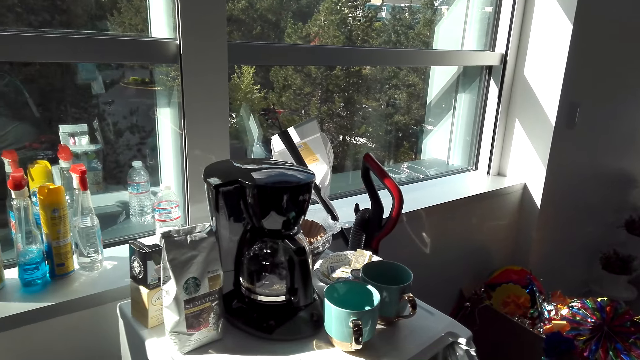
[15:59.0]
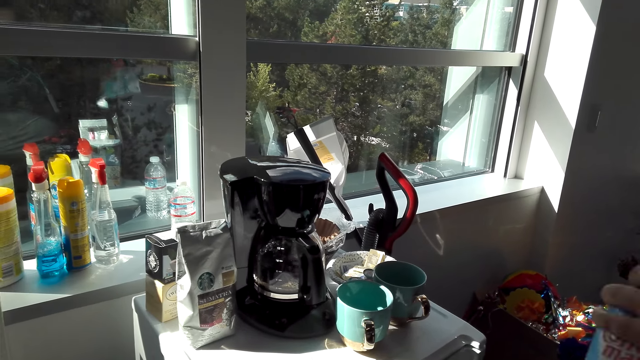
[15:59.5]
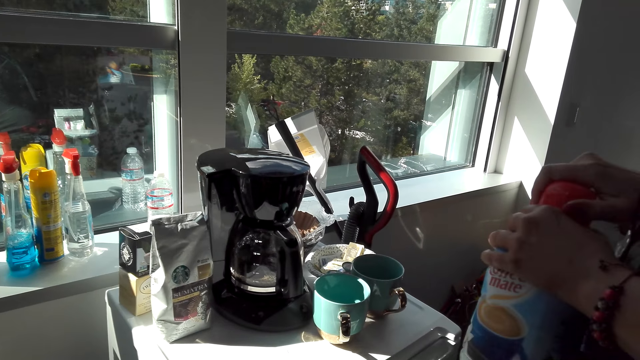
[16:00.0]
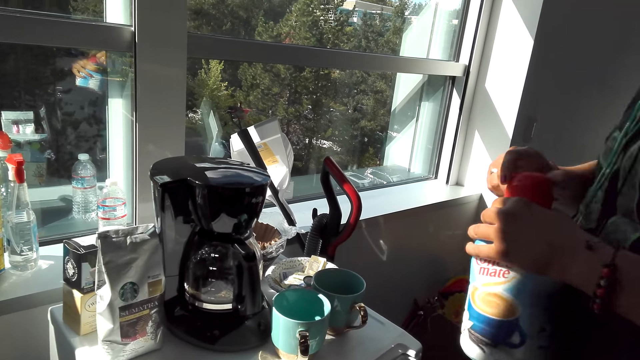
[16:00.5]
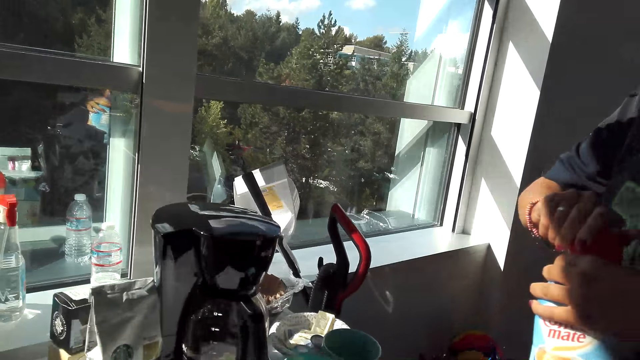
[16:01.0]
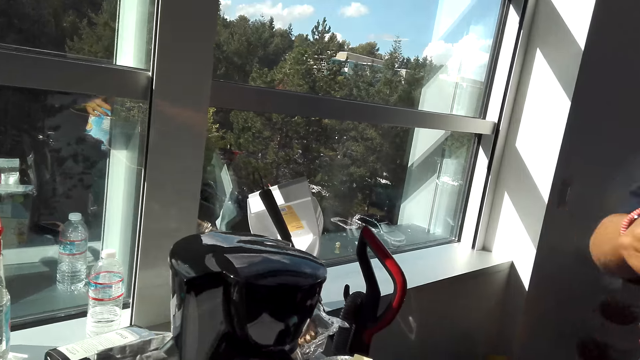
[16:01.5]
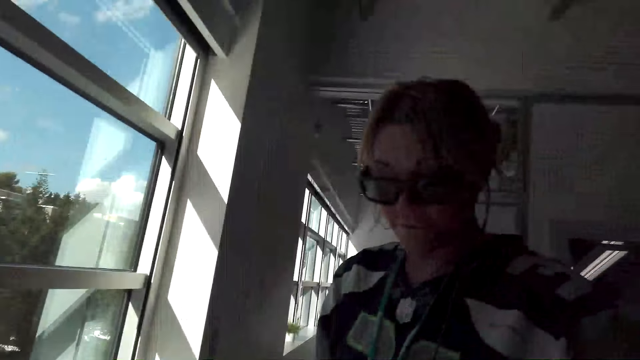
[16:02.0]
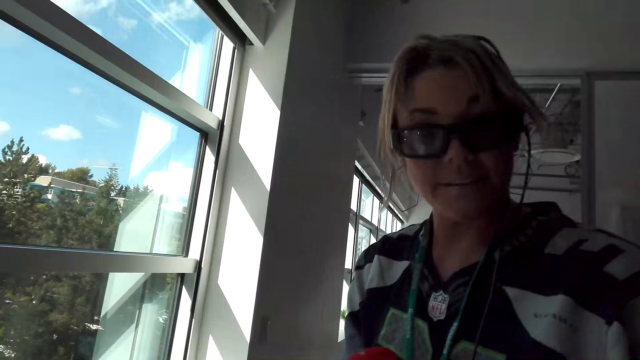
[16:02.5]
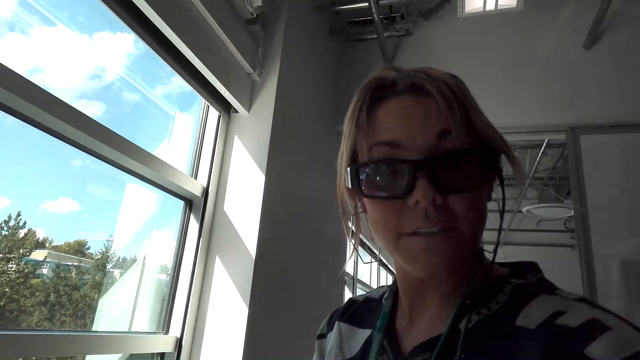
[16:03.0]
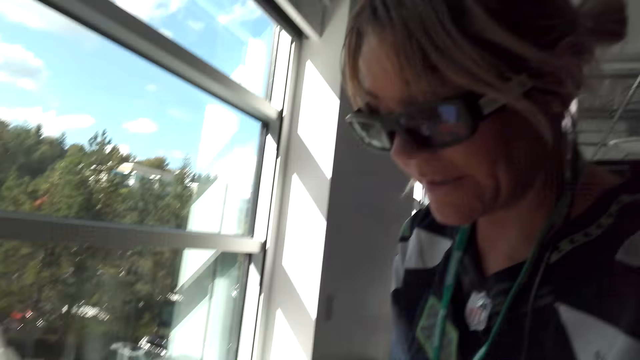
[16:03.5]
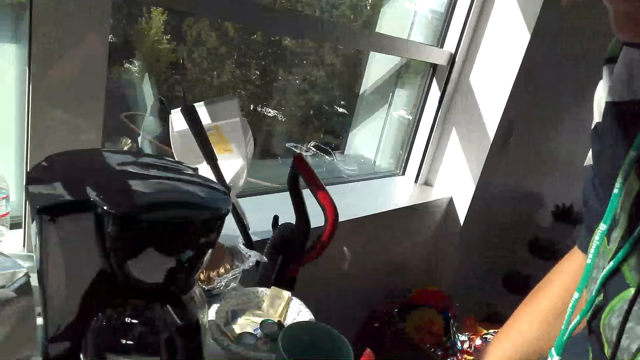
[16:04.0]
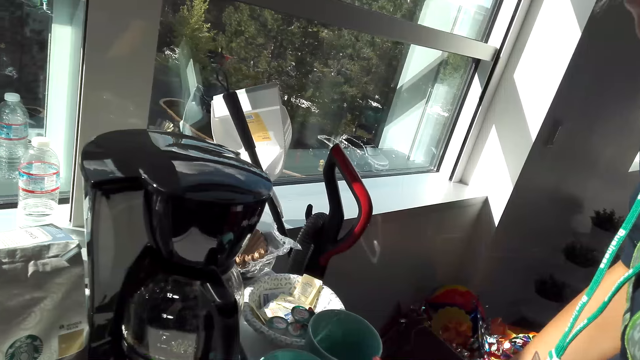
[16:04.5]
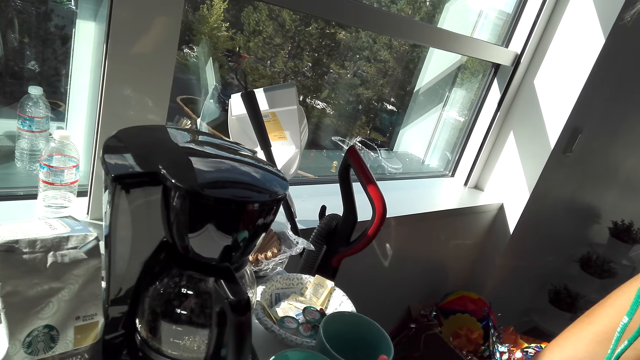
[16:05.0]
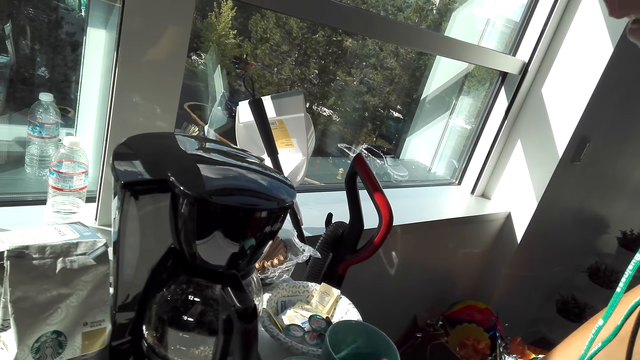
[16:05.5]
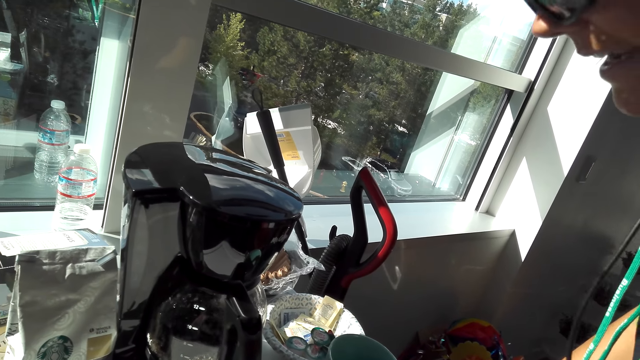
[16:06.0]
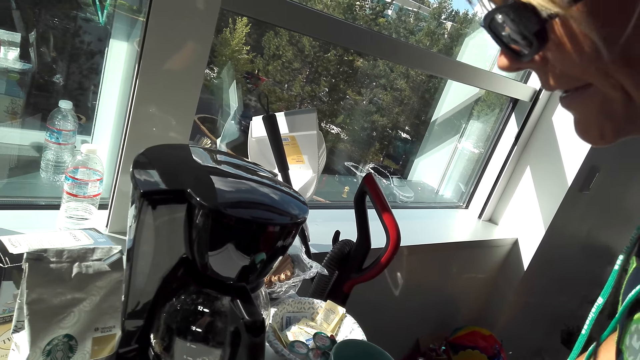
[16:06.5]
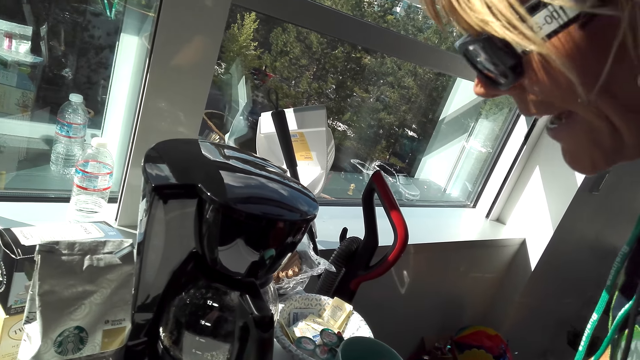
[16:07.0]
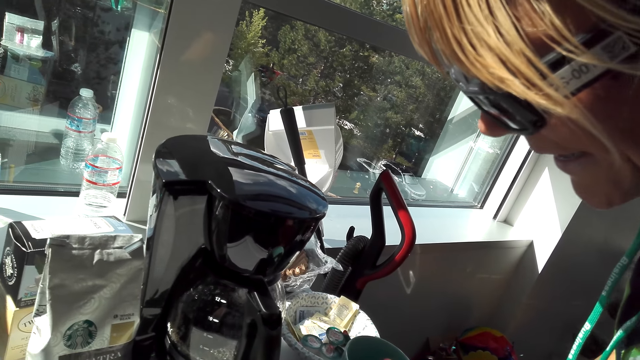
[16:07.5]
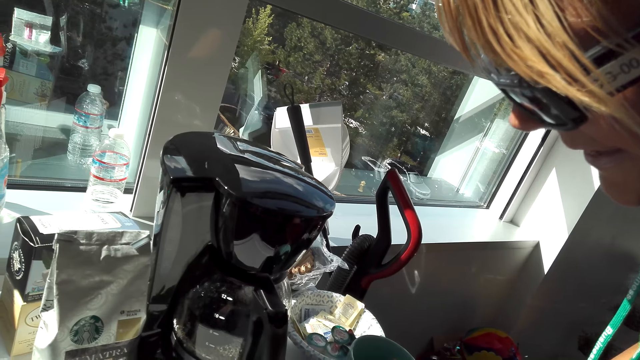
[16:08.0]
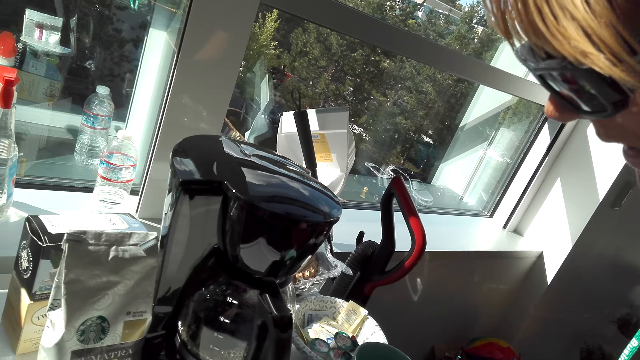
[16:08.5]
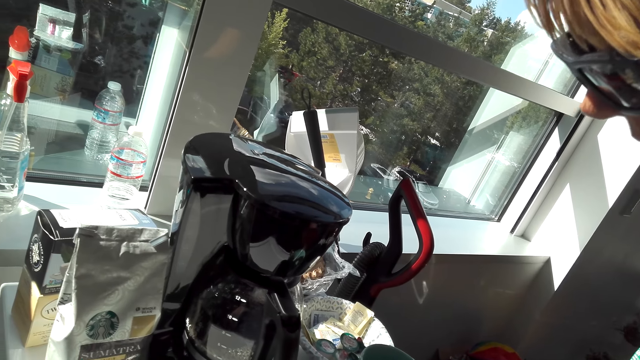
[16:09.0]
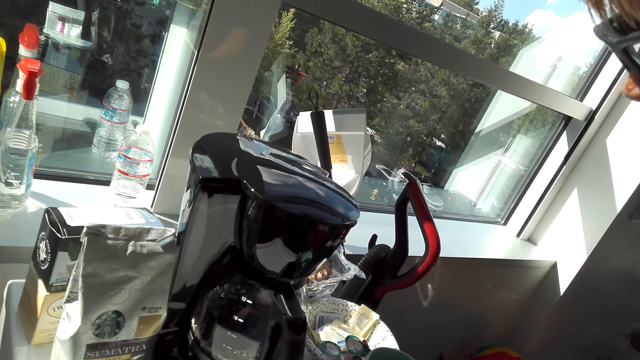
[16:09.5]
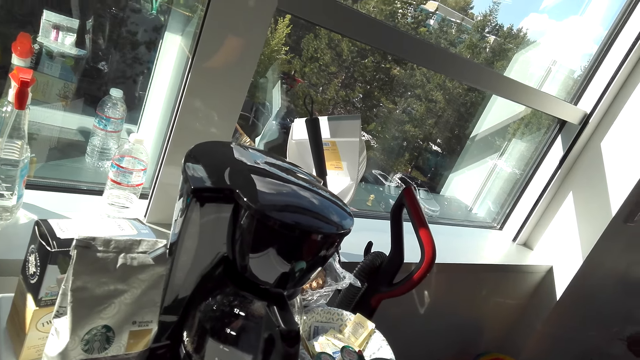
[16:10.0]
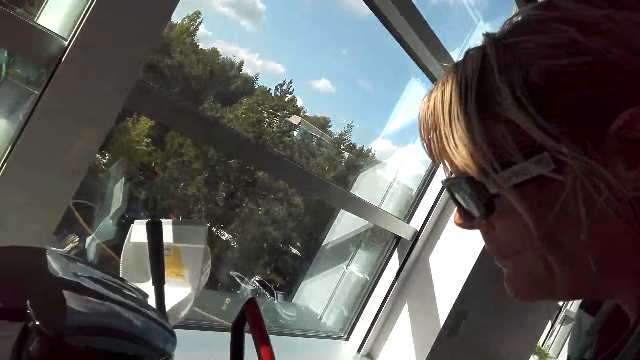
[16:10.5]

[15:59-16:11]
A person opens a lid of the coffee mate and talks to the camera wearer. The person talks to the camera wearer, prepares coffee, and pours the coffee mate in the cups.

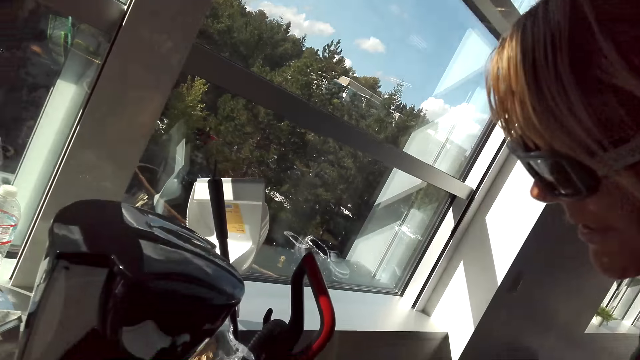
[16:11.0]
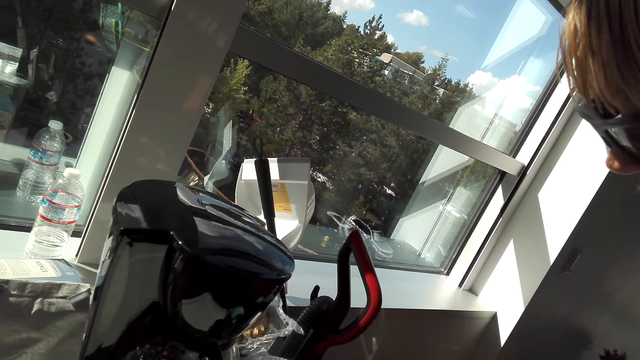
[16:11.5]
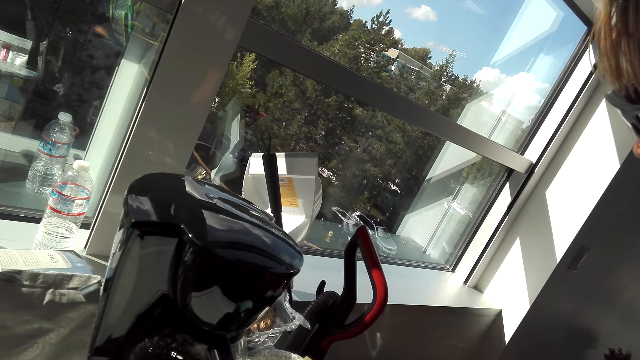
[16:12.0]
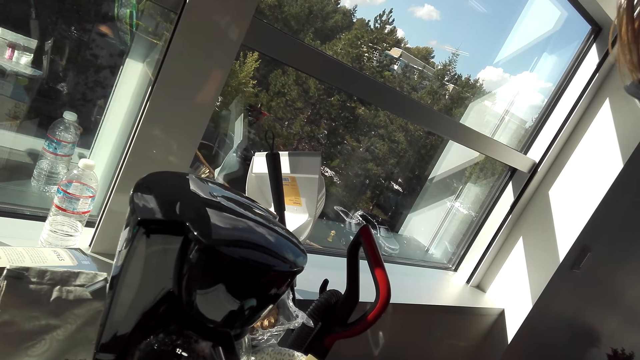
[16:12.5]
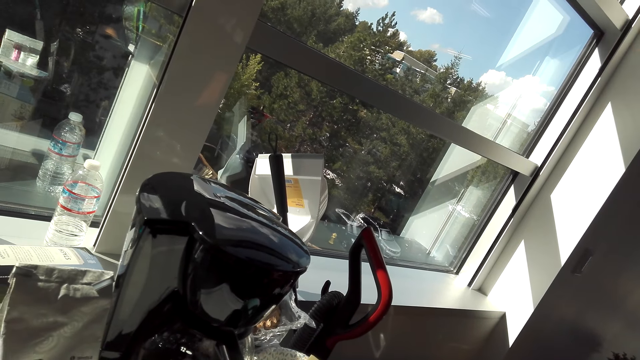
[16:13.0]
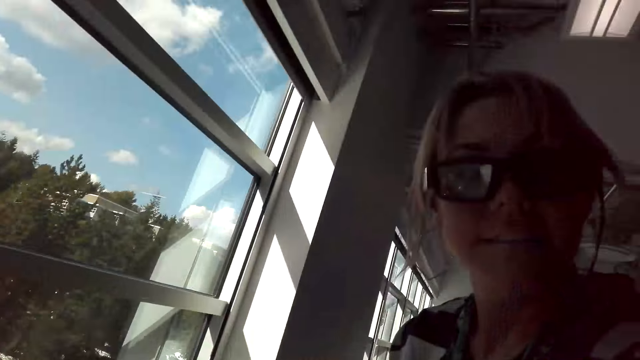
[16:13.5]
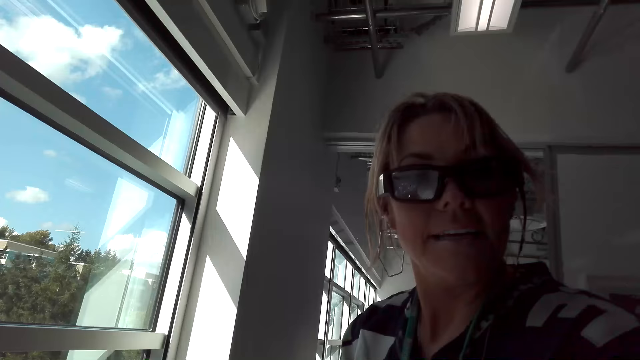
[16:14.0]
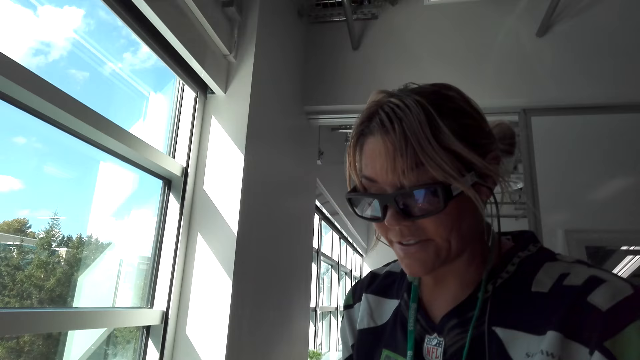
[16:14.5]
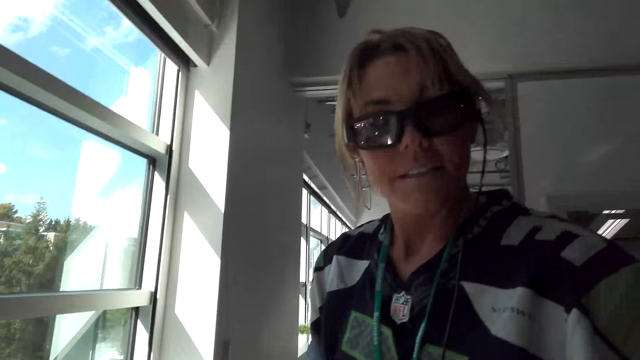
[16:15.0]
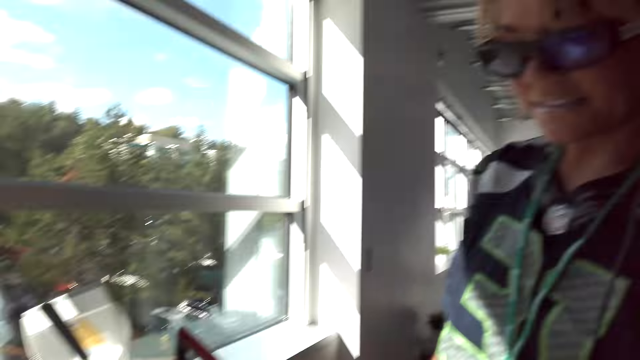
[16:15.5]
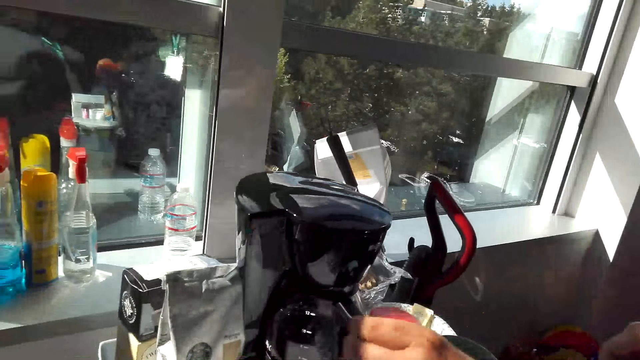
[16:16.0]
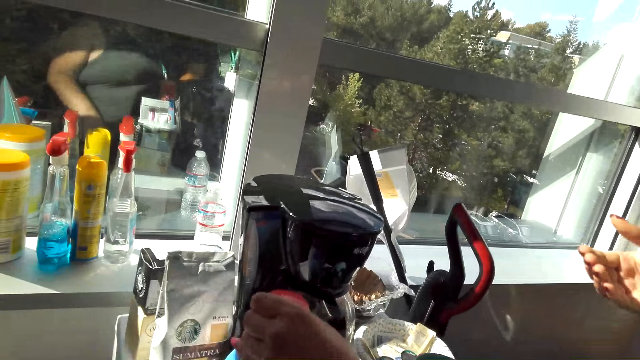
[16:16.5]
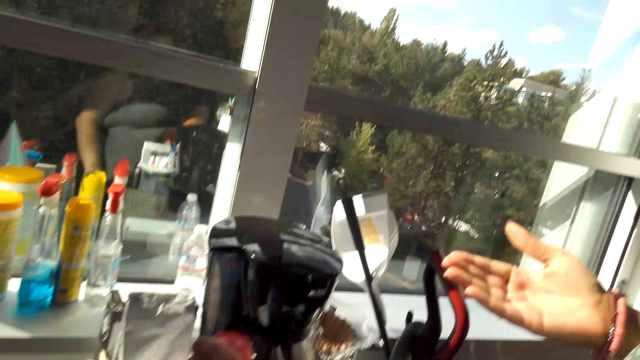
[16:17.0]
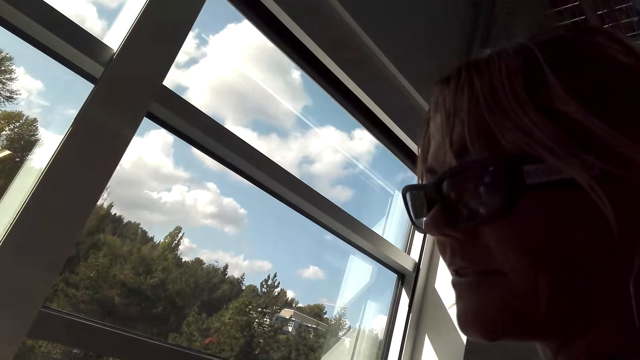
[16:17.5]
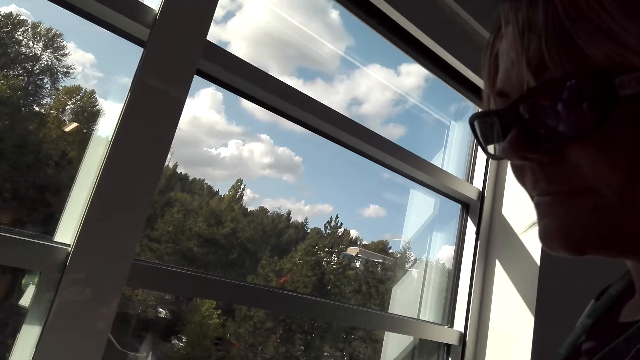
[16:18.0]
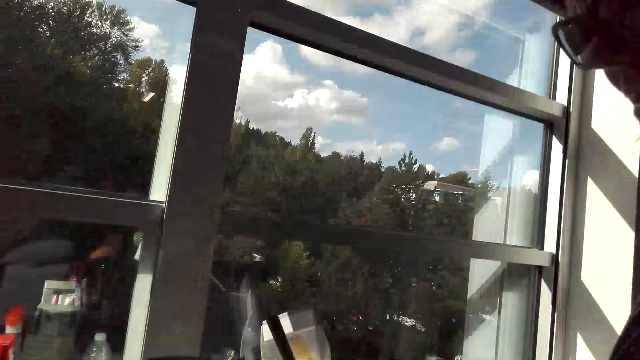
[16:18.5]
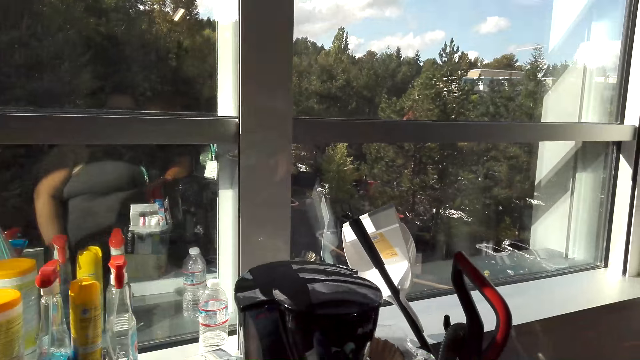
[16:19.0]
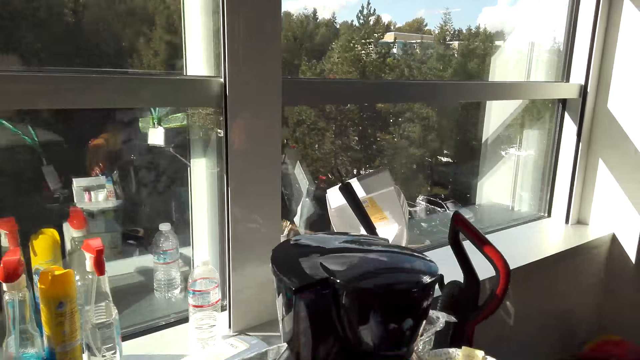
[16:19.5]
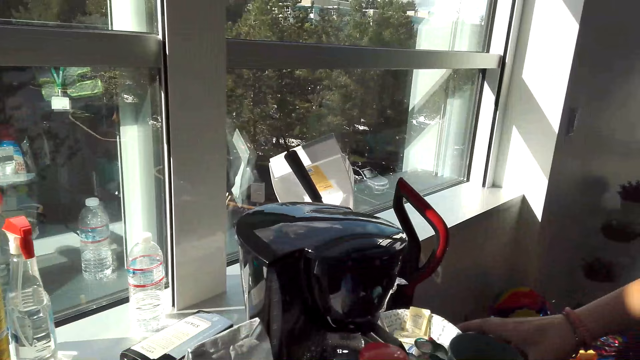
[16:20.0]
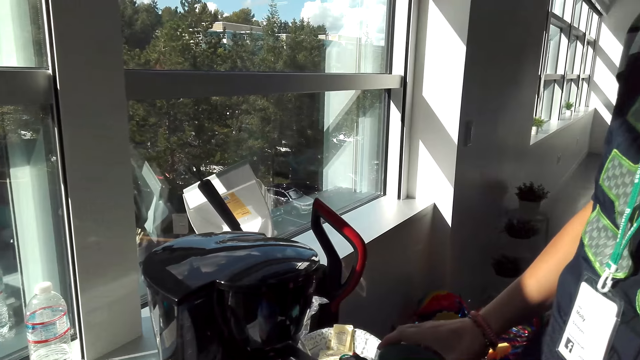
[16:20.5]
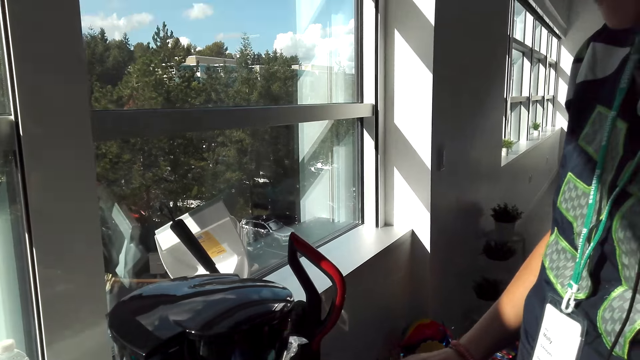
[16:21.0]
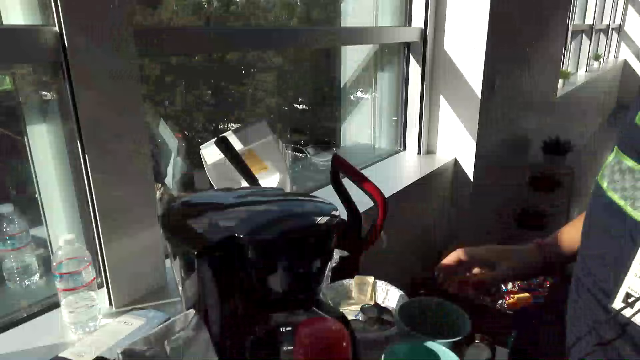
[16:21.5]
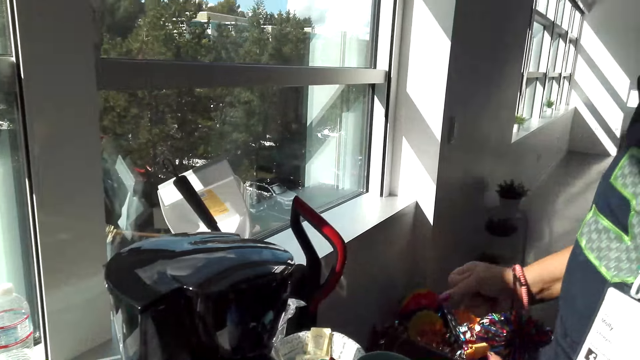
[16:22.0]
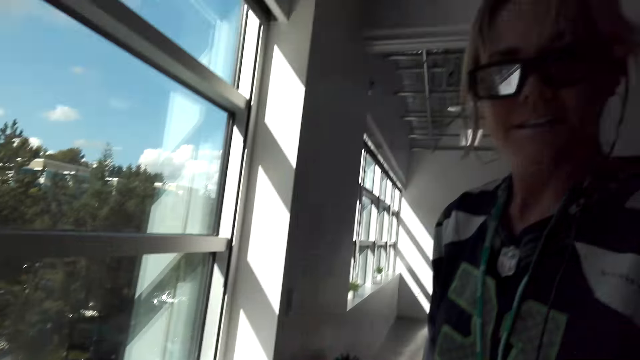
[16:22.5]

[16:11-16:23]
A person puts a coffee mate on the refrigerator and holds a cup.
